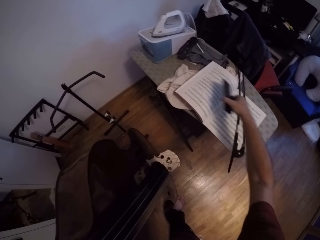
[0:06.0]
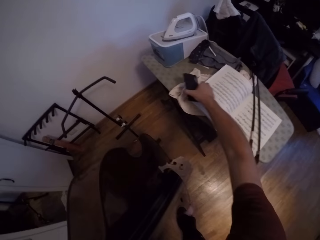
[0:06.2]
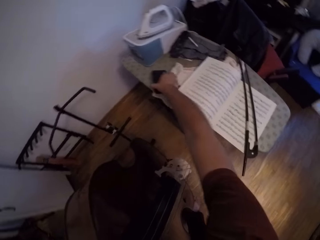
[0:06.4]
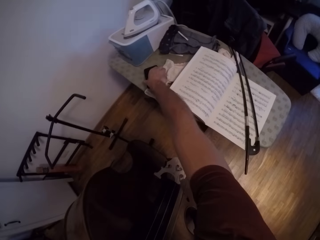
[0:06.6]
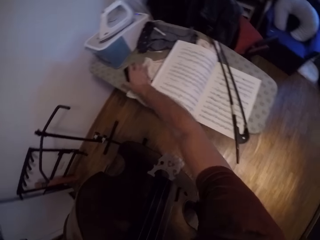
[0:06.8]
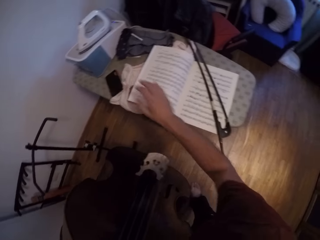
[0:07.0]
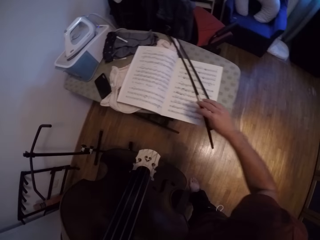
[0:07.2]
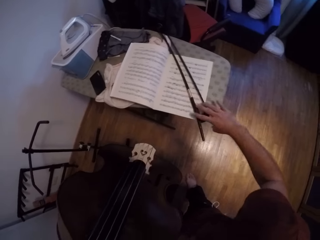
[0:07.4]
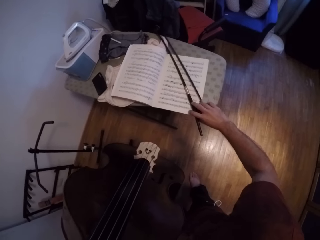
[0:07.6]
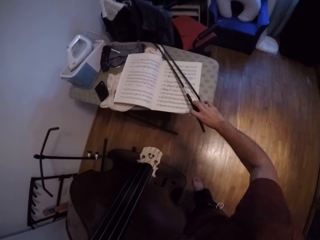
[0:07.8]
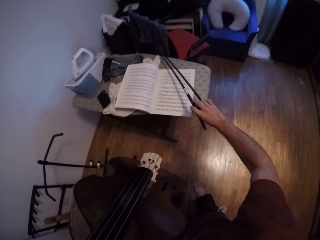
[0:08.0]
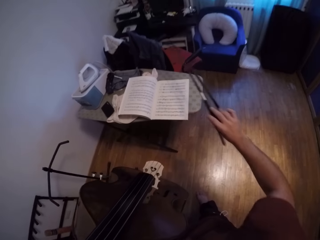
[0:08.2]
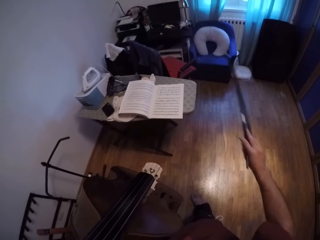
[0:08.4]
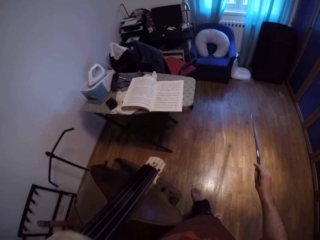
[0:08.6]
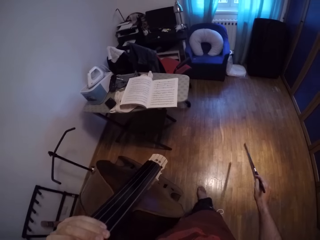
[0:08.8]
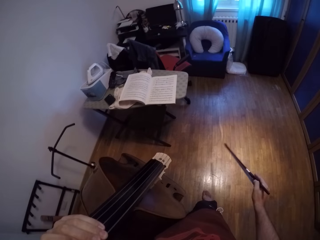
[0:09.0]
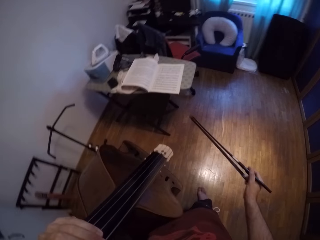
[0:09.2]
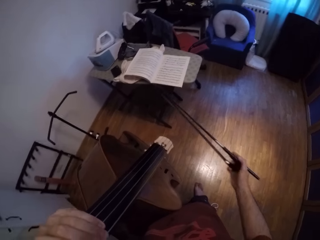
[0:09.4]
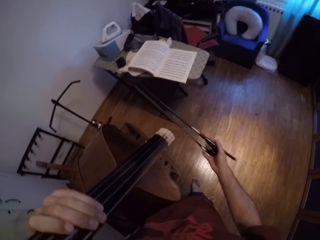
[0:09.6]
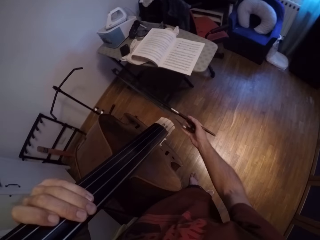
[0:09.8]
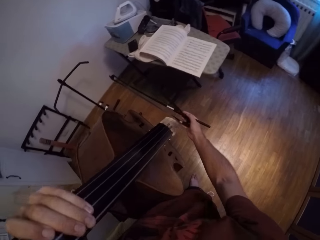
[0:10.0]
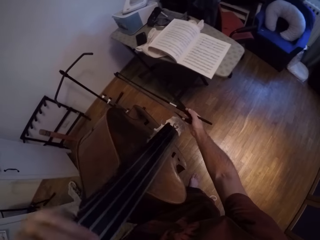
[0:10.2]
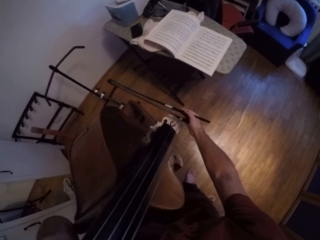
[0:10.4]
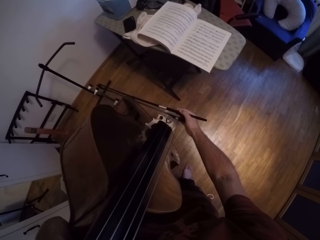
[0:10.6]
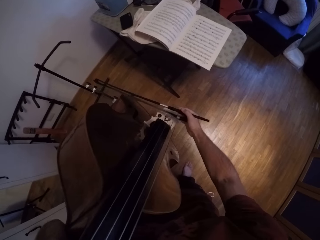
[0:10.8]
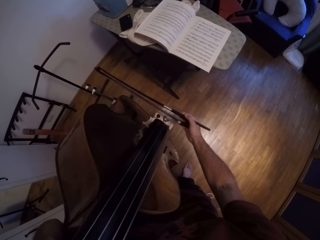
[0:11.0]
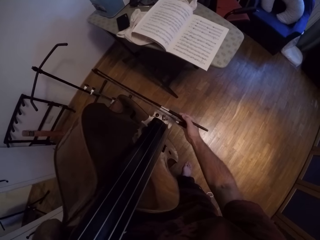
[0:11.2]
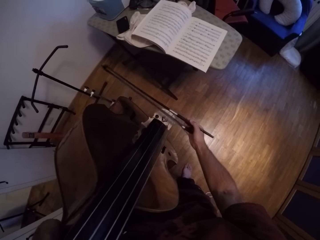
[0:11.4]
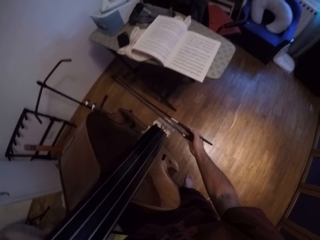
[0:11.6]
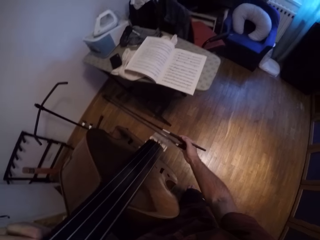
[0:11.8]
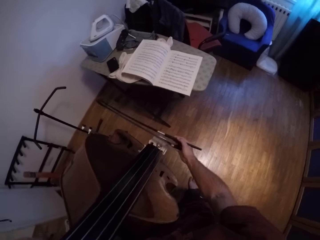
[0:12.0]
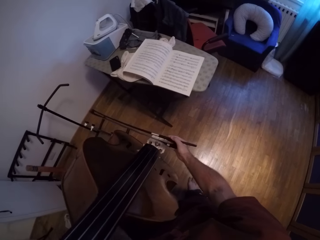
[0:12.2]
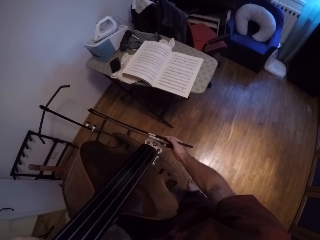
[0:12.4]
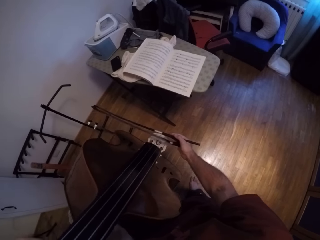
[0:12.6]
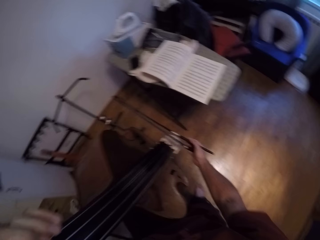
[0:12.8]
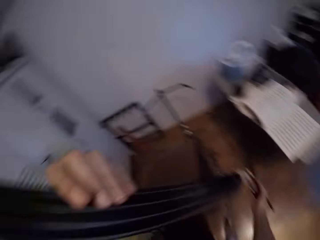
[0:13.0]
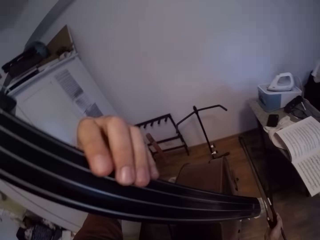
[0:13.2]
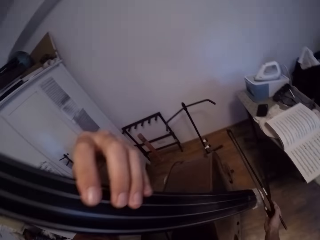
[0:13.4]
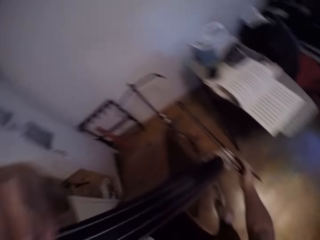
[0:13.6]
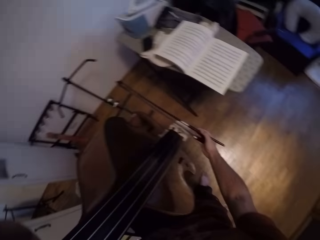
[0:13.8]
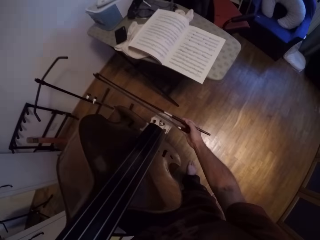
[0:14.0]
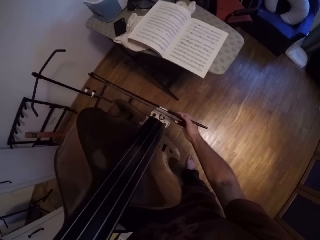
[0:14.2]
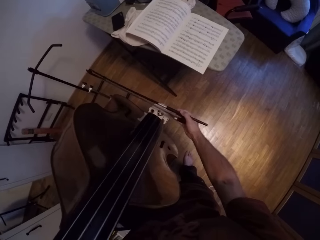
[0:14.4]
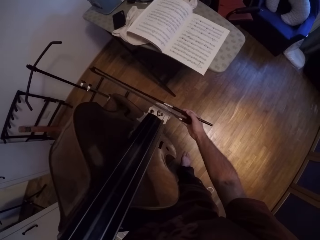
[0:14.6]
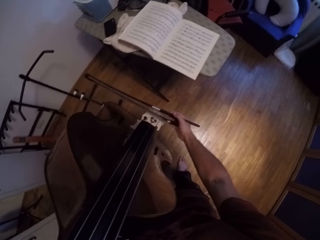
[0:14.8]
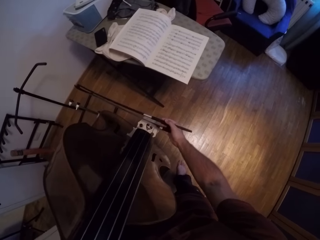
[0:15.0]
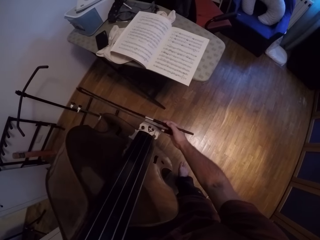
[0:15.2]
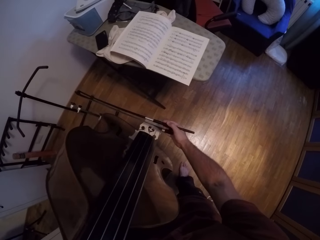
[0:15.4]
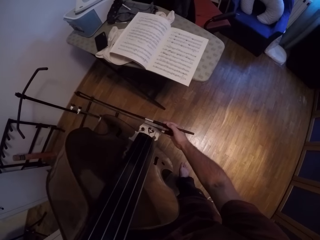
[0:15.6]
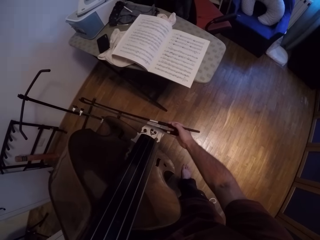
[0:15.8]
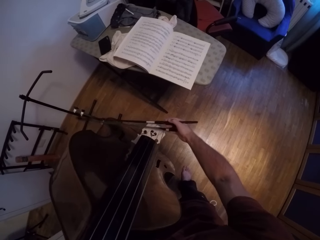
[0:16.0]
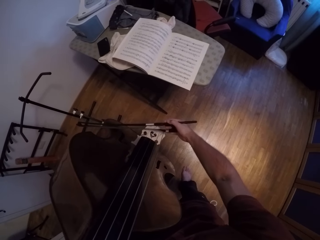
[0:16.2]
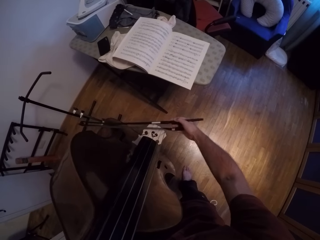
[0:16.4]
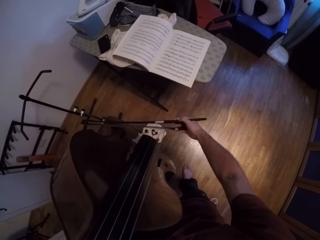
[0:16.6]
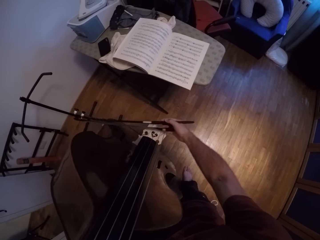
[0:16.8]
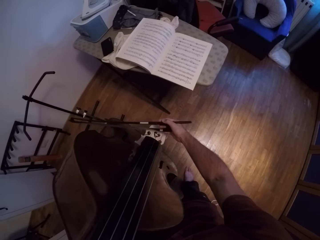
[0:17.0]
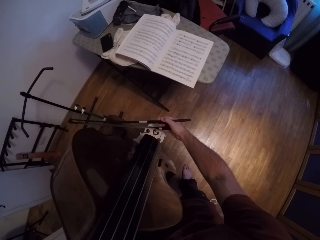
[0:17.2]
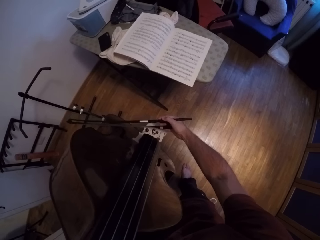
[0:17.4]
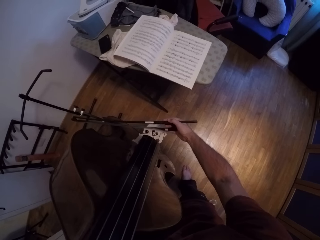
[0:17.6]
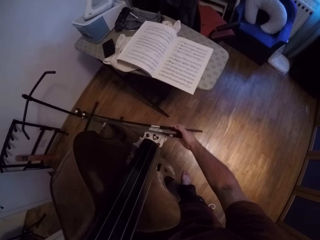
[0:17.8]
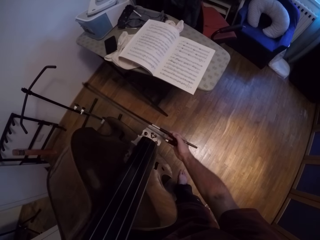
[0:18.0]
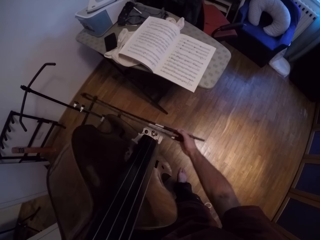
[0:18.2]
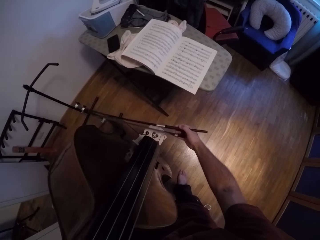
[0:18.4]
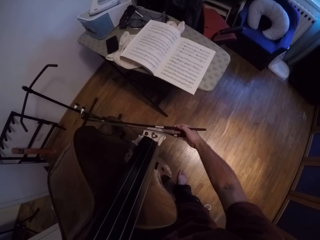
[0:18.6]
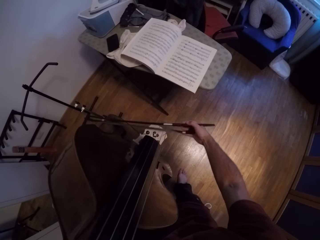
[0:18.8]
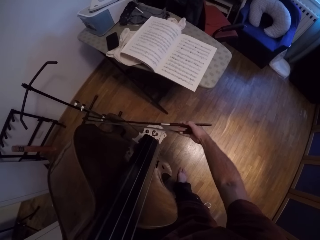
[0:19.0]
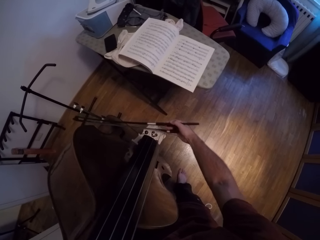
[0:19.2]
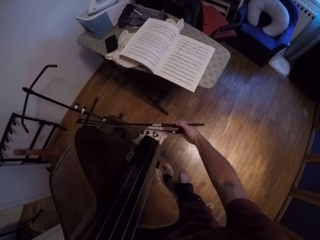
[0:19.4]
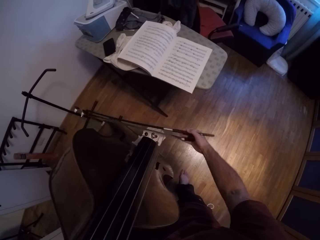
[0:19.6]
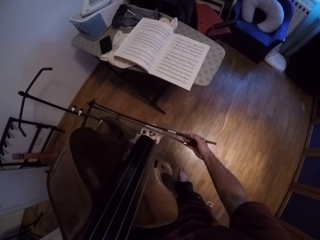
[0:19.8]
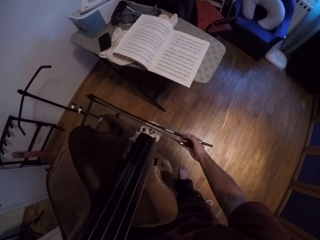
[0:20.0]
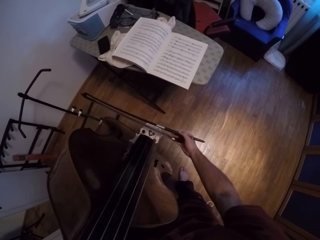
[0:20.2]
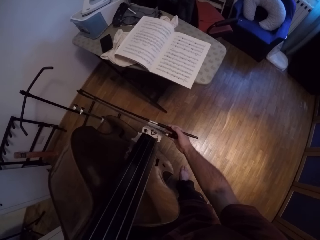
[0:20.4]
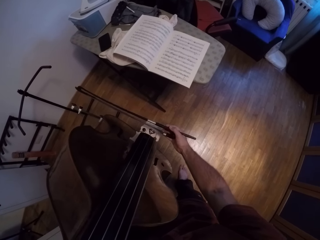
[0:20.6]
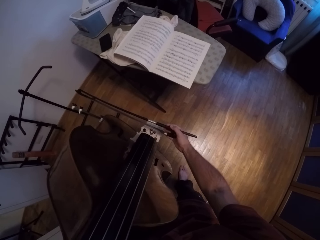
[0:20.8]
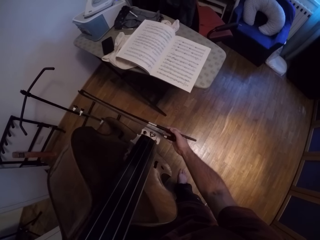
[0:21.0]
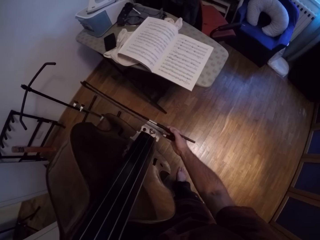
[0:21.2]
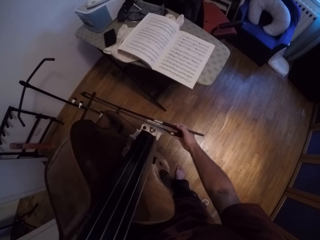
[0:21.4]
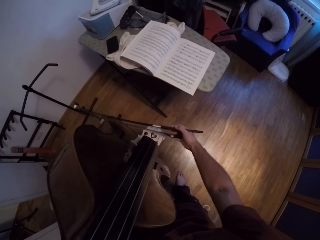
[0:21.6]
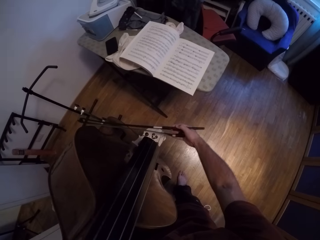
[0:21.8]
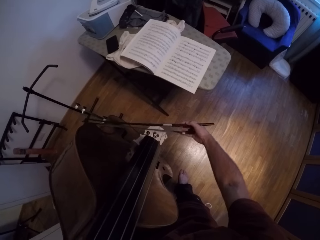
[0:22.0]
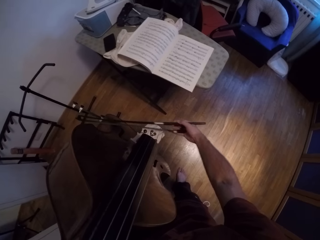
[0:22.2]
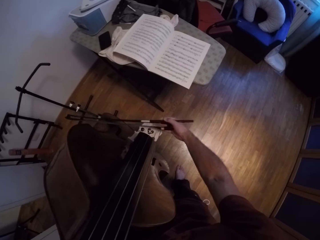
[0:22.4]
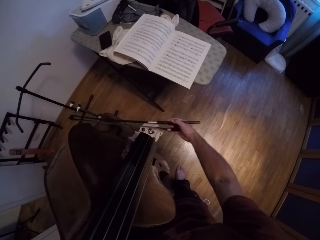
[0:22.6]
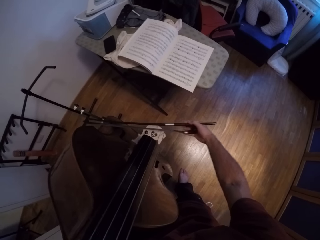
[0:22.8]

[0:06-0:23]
The camera wearer moves a phone on the table. They pick their phone from the table. They drop the phone on the table. They move their hand. They pick the metallic stick and carry the metallic stick. They place the metallic stick on the guitar. They play the guitar with the metallic stick. They pick something from the table. They play the guitar.

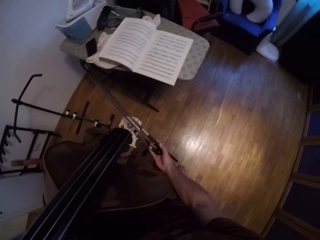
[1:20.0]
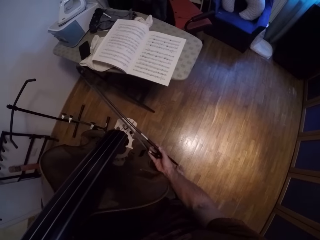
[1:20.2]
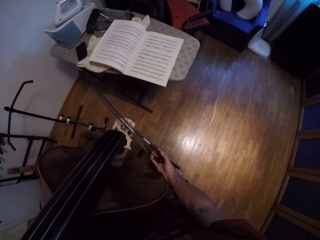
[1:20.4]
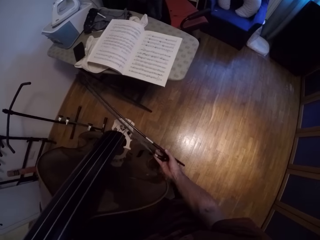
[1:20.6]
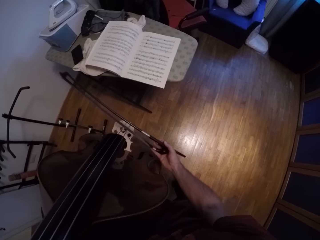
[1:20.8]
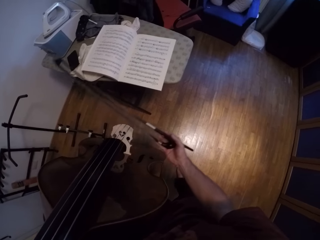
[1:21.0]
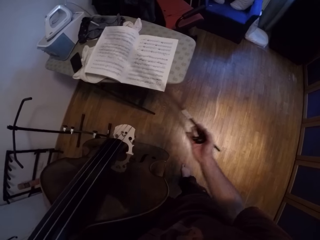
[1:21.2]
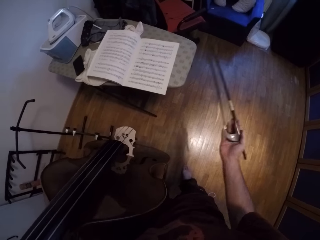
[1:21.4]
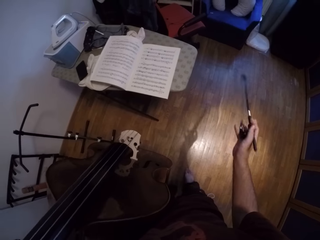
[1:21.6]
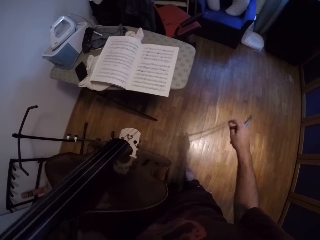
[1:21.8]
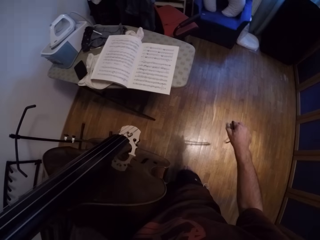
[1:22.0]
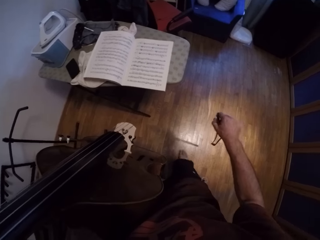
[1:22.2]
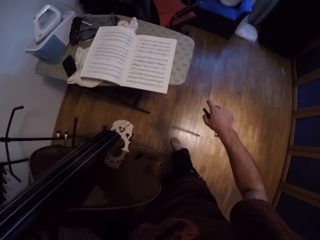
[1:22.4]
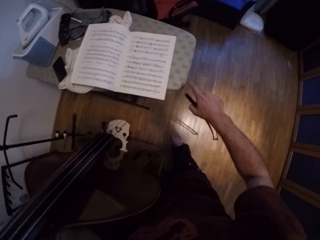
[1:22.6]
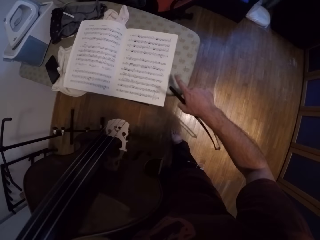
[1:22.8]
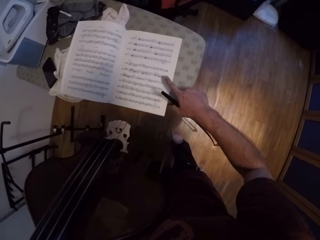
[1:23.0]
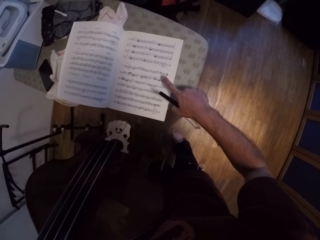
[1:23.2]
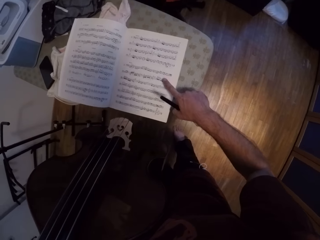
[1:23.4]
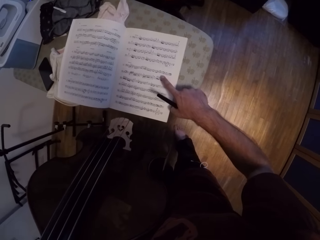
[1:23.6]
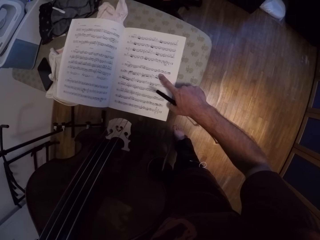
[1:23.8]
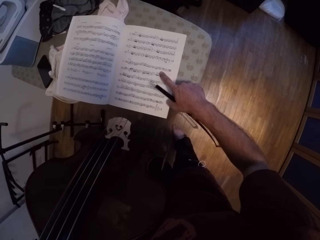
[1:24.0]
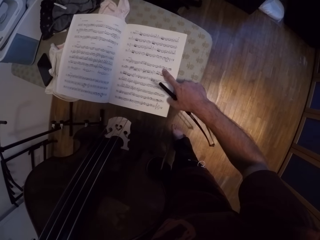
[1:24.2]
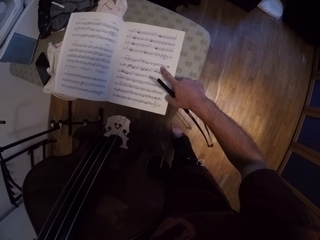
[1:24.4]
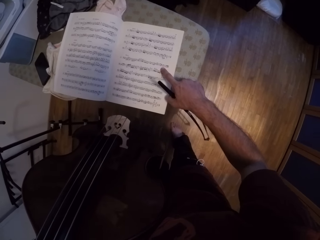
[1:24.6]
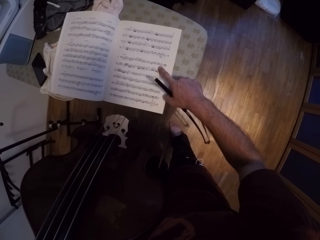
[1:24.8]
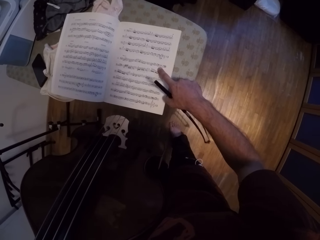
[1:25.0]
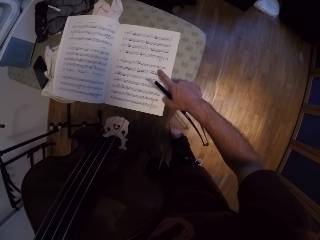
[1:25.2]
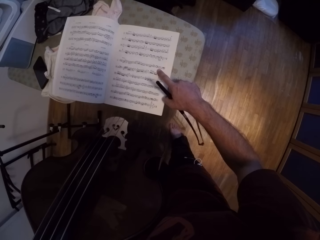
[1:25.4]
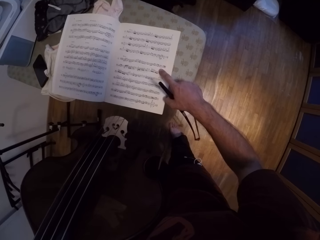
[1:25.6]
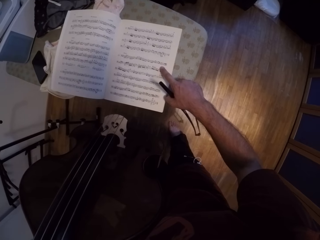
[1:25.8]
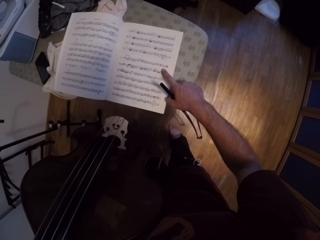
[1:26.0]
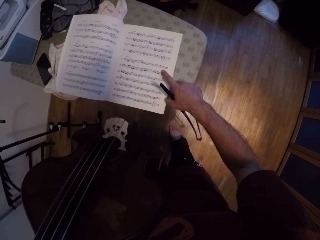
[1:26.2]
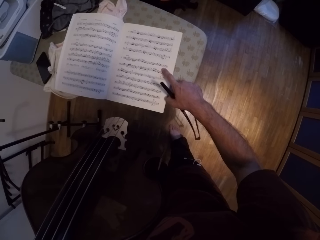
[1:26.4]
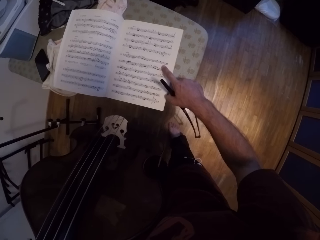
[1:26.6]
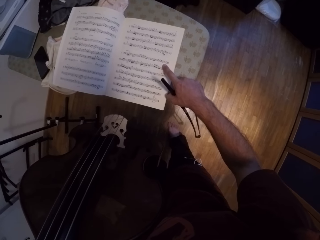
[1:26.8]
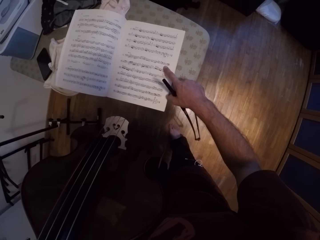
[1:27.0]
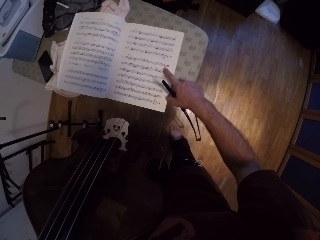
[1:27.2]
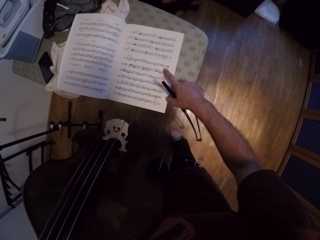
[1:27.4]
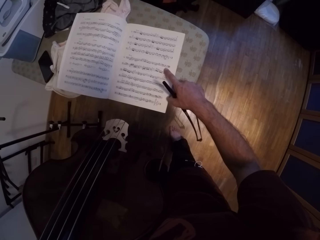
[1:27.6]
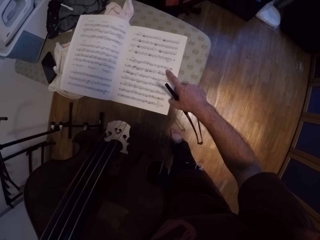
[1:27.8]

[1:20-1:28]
The camera wearer removes the metallic stick from the guitar. He pauses. He steps towards the table. He points at a music book page with his right hand. He murmurs.
